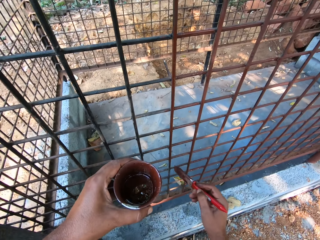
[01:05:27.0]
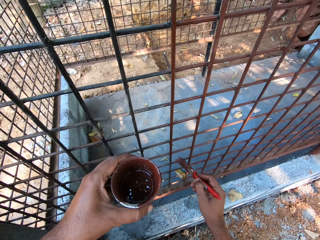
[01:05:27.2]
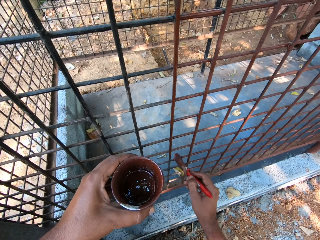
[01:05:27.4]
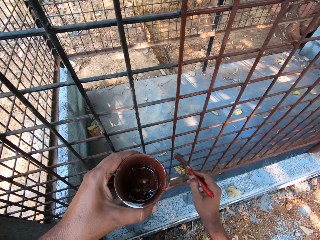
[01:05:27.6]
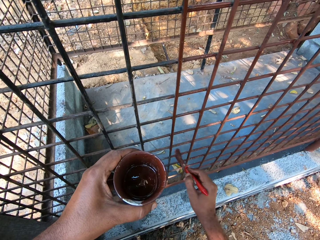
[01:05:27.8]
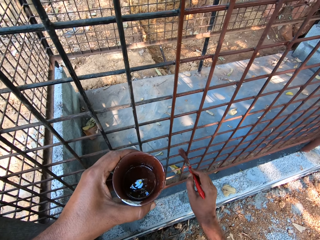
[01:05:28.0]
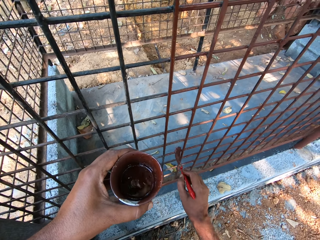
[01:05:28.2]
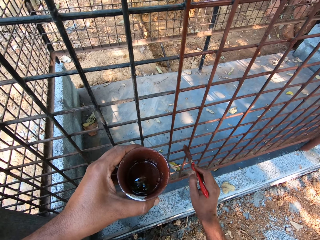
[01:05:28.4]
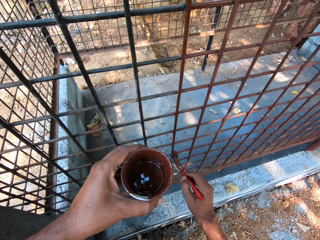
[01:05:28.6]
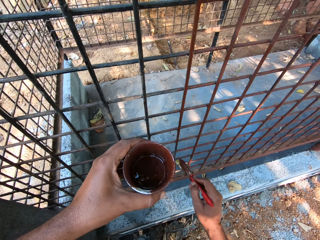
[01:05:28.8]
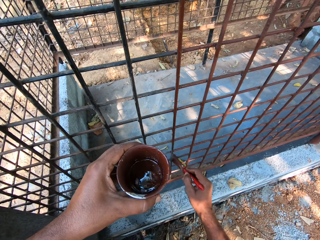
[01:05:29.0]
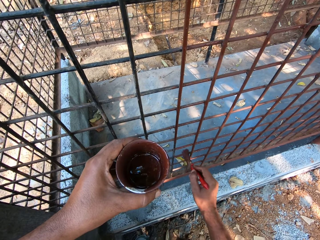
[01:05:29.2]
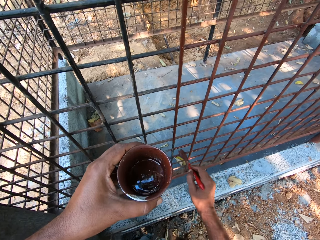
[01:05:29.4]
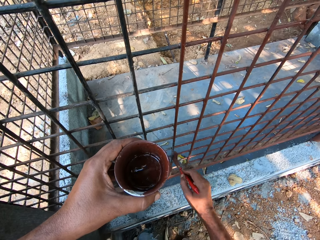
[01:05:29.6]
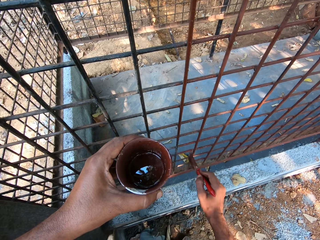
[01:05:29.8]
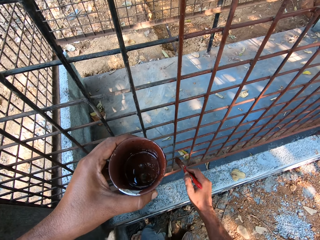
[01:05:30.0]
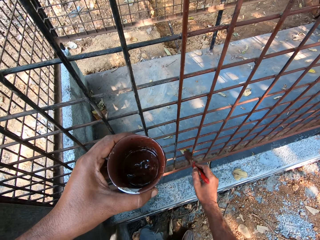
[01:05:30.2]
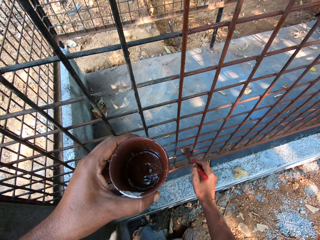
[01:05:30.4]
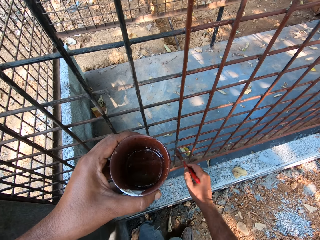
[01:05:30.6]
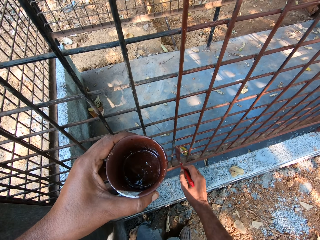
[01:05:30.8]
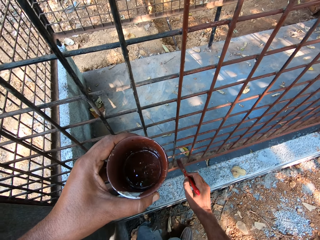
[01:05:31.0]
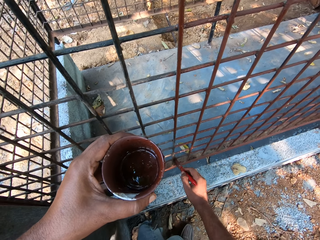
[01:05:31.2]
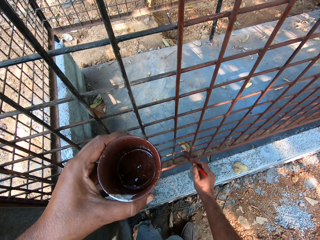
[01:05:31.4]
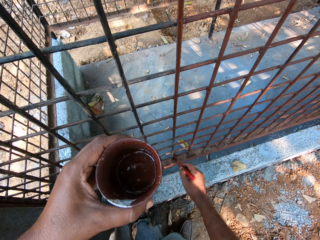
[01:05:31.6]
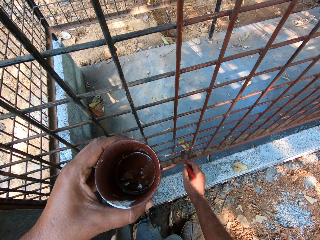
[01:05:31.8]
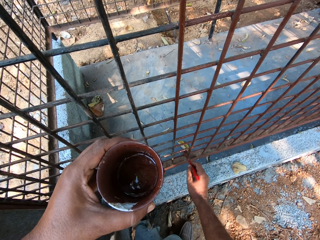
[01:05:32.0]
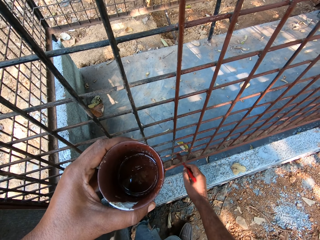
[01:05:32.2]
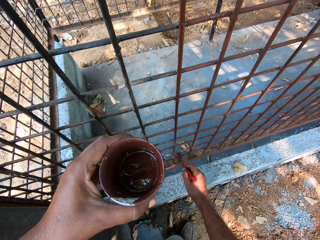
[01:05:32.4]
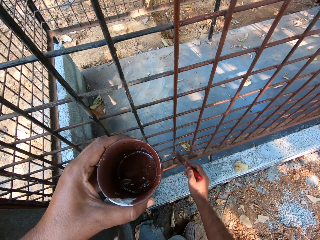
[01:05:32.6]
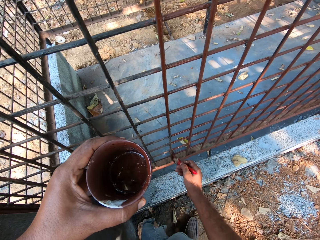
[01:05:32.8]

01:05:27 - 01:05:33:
The camera wearer paints iron bars with the paint brush in his right hand.

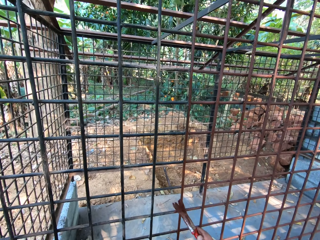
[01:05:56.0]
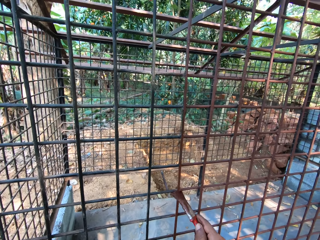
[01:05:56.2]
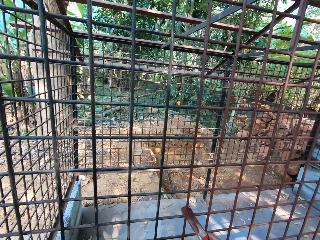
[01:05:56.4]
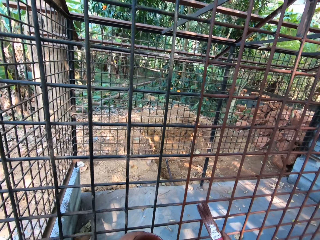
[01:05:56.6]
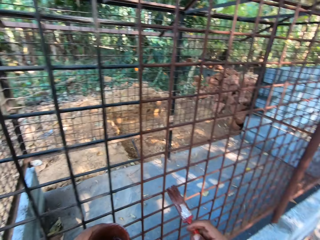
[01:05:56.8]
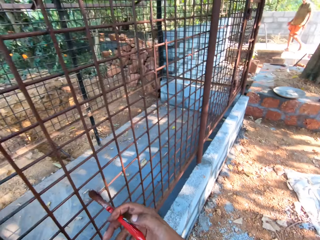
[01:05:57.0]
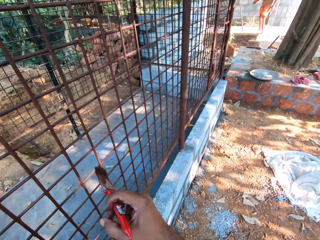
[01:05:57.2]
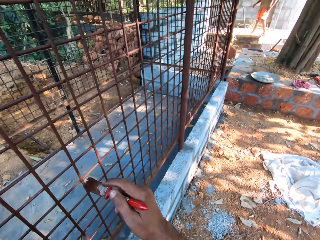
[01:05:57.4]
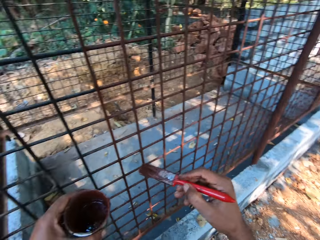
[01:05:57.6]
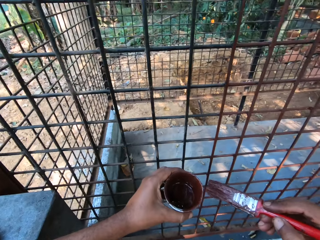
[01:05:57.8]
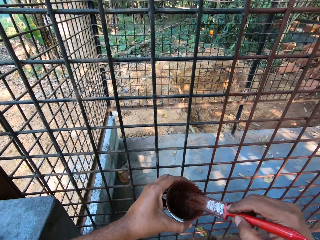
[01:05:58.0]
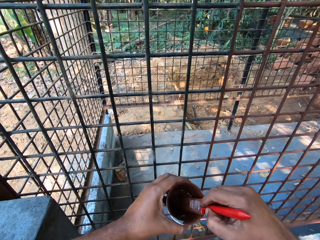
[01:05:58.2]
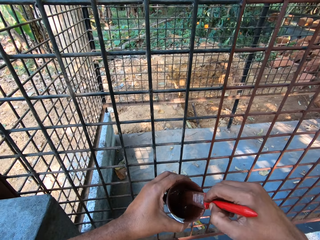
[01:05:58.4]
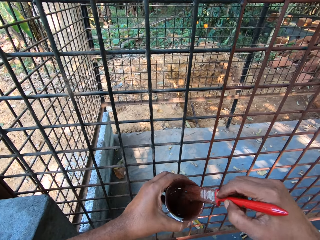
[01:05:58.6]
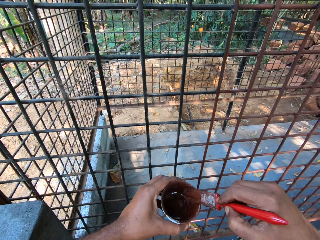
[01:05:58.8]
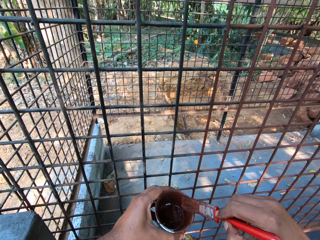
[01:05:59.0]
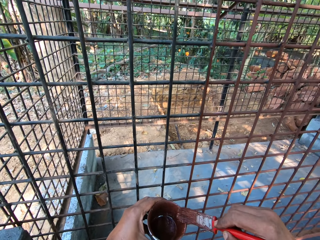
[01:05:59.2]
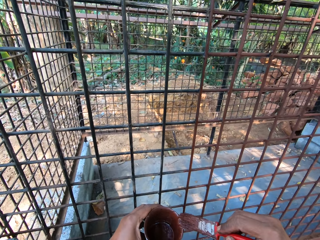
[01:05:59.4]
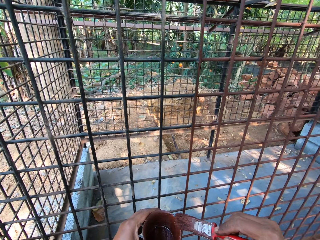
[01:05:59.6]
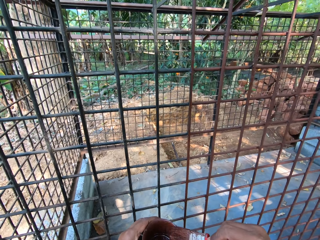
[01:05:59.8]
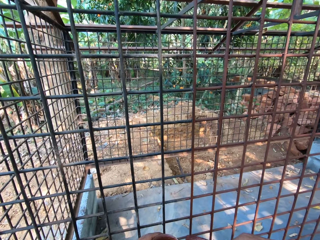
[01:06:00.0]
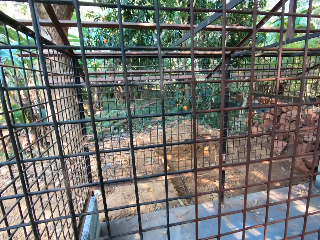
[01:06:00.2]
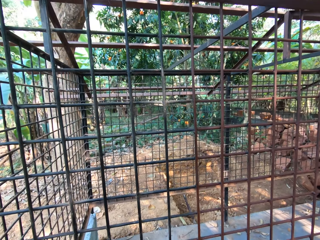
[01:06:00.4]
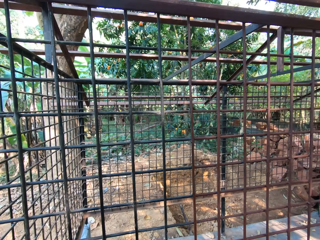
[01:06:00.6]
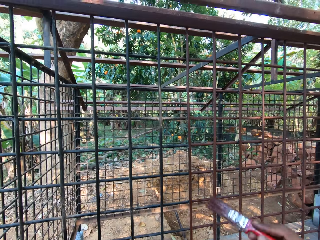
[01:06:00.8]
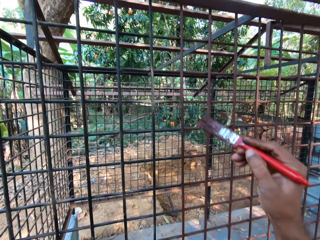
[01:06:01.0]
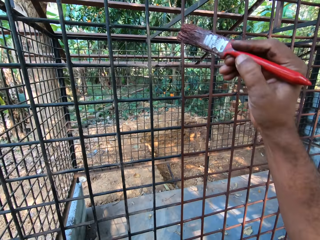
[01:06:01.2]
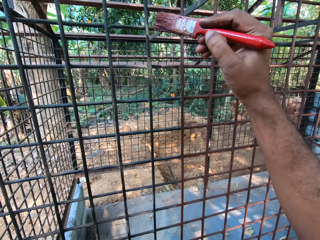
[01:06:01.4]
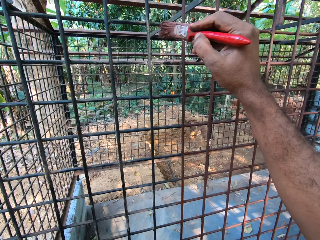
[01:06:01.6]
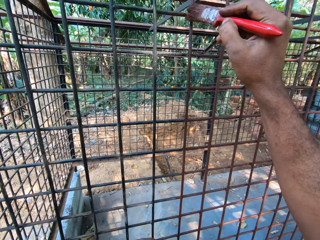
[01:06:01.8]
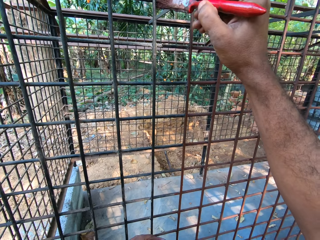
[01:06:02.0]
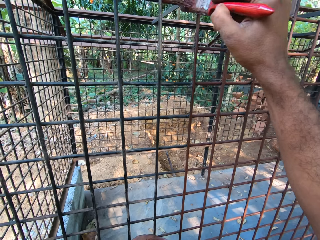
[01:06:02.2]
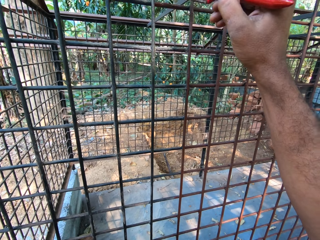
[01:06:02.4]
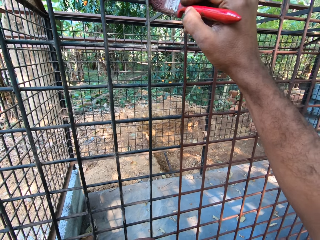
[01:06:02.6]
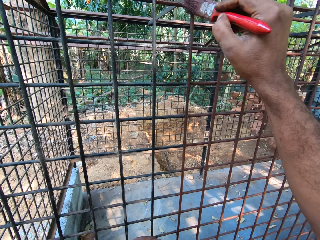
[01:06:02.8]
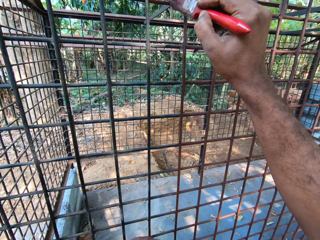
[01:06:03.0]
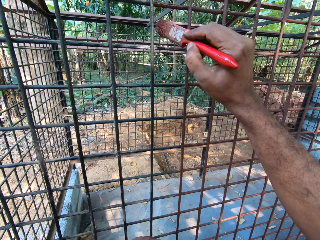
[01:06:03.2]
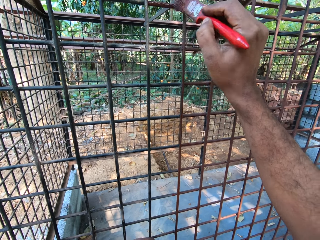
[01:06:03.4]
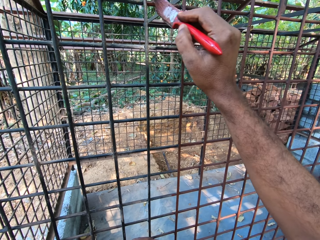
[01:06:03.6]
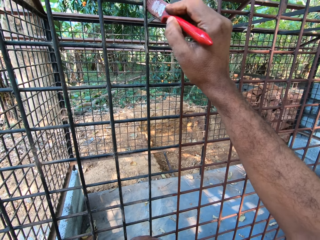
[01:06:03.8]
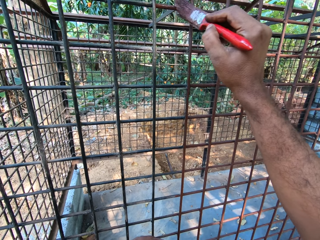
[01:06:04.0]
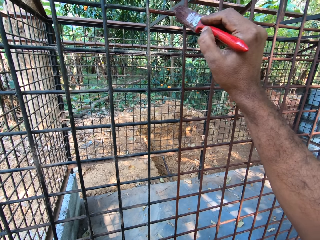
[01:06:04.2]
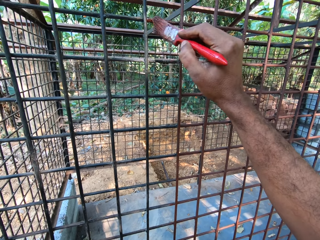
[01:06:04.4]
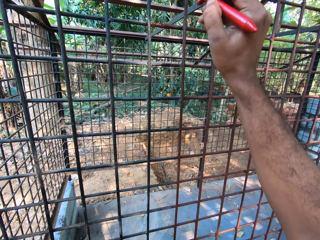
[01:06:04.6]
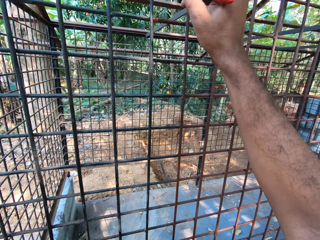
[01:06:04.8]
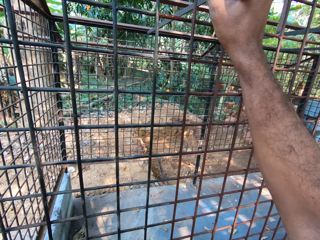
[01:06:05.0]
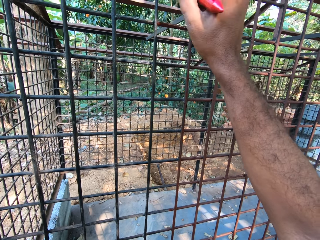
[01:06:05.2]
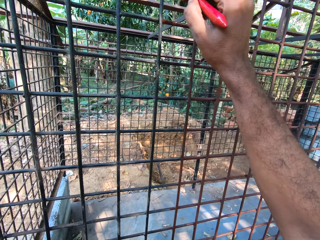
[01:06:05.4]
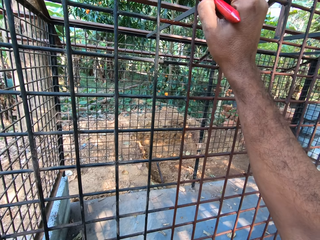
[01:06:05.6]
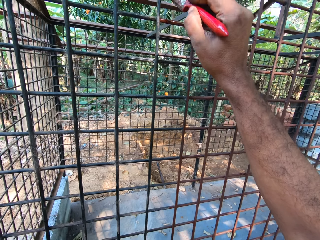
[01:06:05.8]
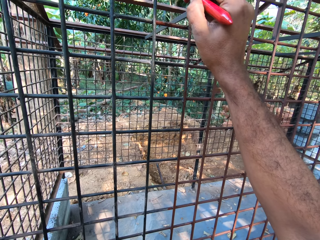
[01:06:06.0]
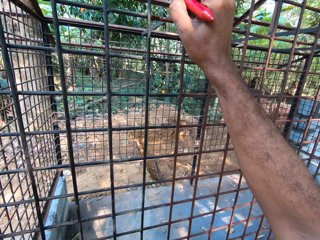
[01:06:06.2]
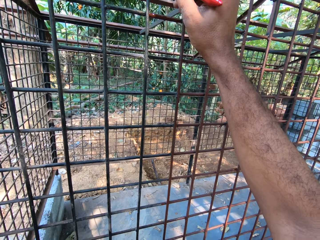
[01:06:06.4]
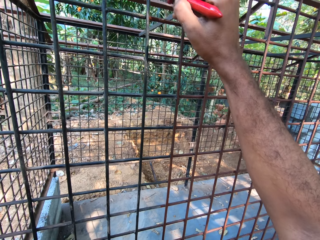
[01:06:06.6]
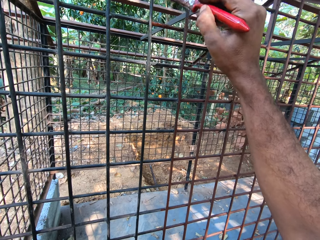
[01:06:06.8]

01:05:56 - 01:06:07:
The camera wearer dips the paint brush into paint in the cup with his right hand. He rubs the paint brush on the side of the cup with his right hand. He paints iron bars with the paint brush in his right hand.

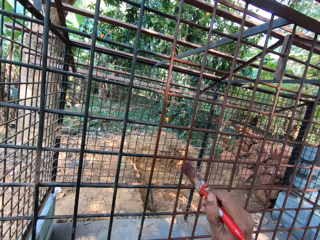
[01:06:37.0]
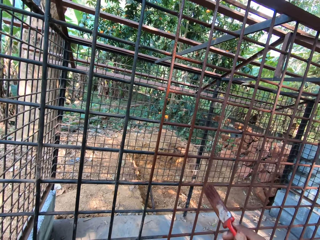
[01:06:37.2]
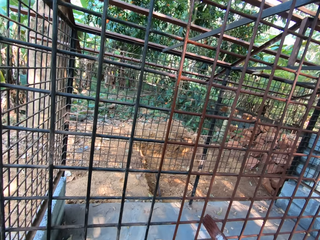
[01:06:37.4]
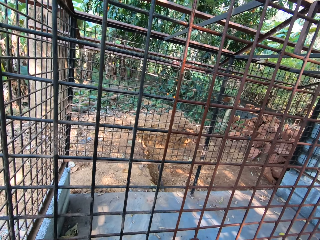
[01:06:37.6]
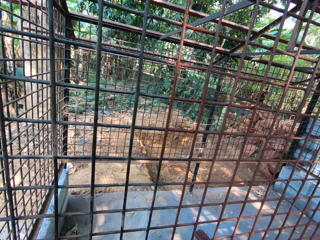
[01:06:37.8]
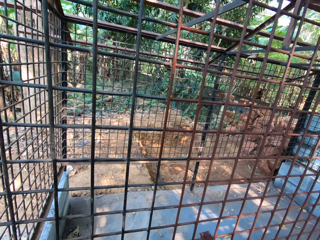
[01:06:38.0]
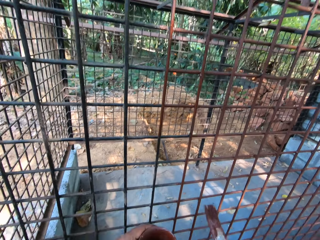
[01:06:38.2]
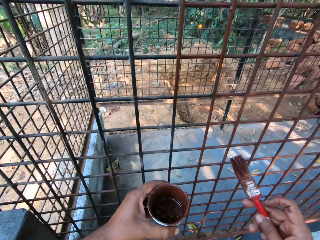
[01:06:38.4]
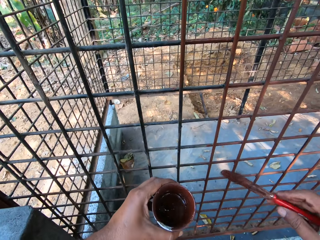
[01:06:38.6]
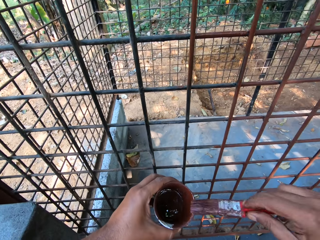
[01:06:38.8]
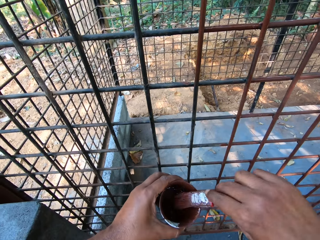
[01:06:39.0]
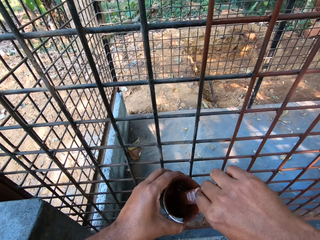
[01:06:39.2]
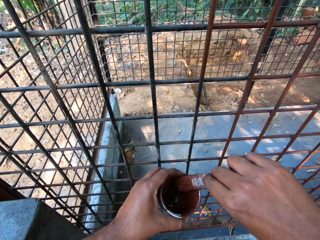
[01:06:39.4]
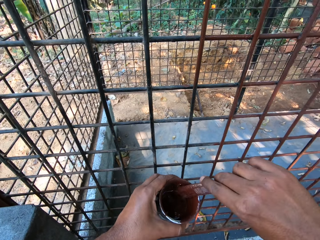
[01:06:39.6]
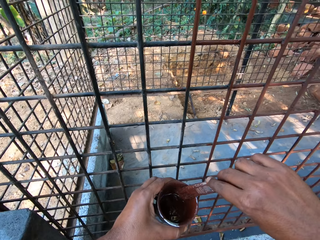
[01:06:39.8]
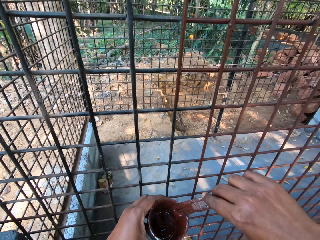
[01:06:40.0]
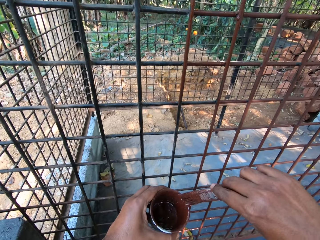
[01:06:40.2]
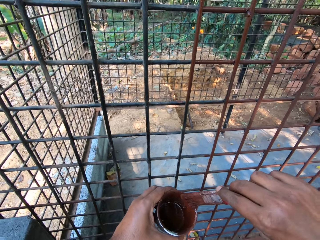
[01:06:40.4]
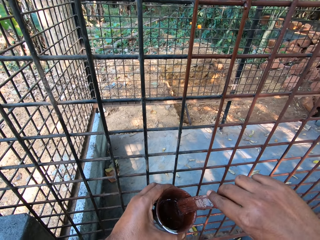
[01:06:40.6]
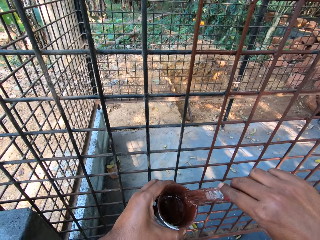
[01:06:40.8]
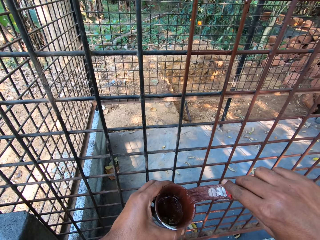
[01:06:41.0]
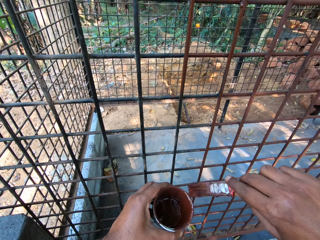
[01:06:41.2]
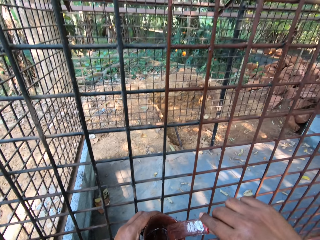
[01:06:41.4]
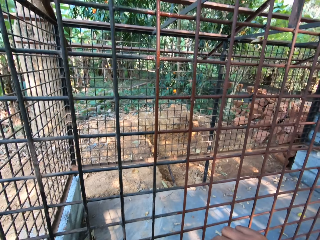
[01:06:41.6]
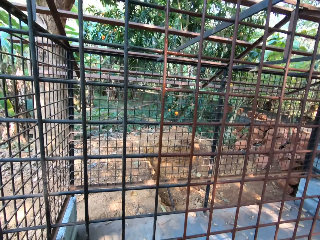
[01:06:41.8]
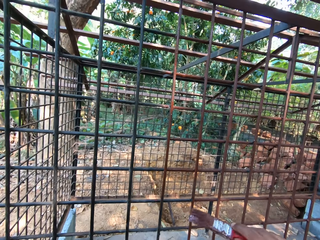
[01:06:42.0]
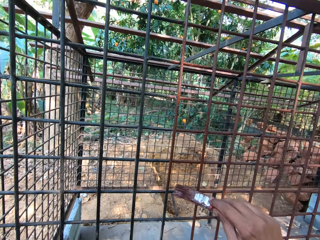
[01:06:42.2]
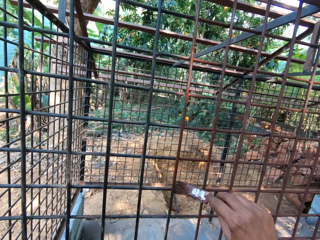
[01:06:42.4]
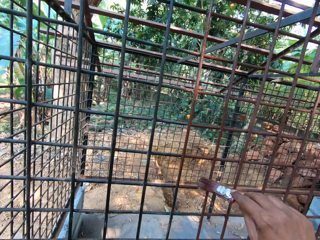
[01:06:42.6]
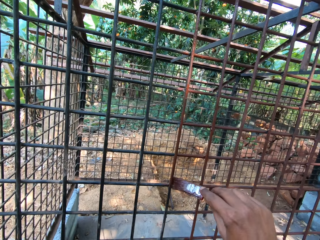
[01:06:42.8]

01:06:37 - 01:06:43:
The camera wearer dips the paint brush into paint in the cup with his right hand. He rubs the paint brush on the side of the cup with his right hand. He paints iron bars with the paint brush in his right hand.
